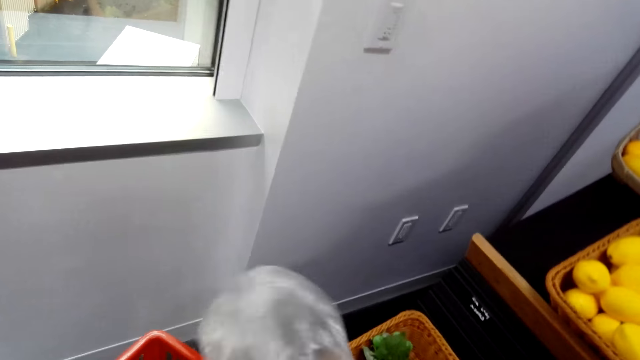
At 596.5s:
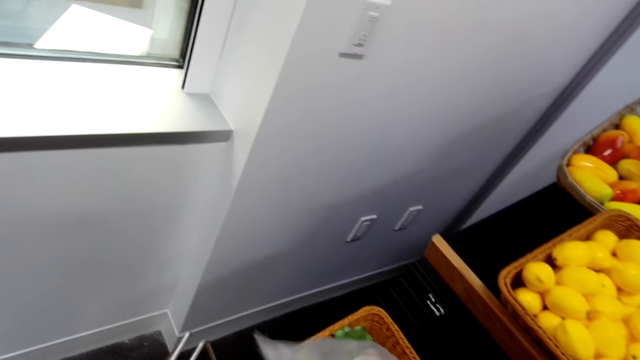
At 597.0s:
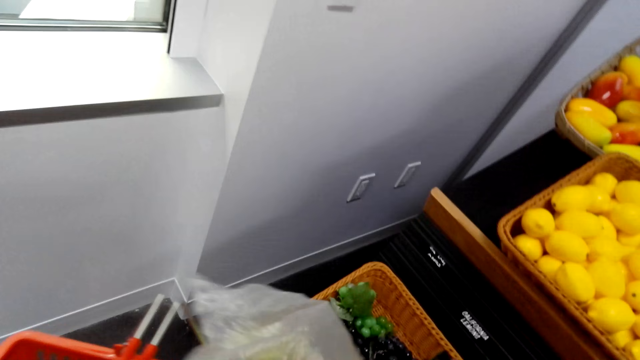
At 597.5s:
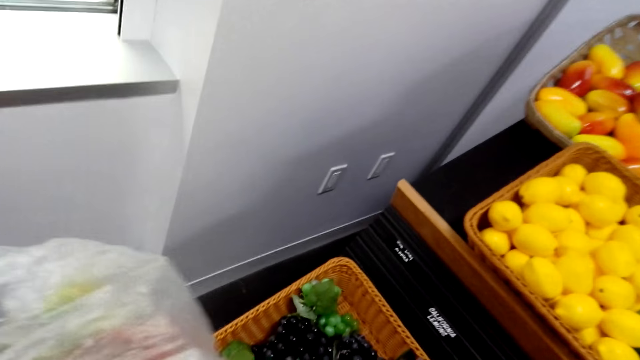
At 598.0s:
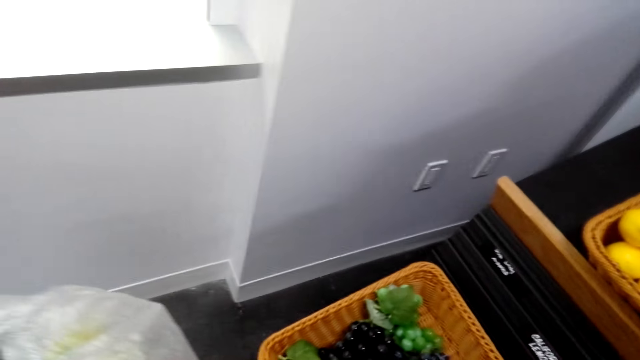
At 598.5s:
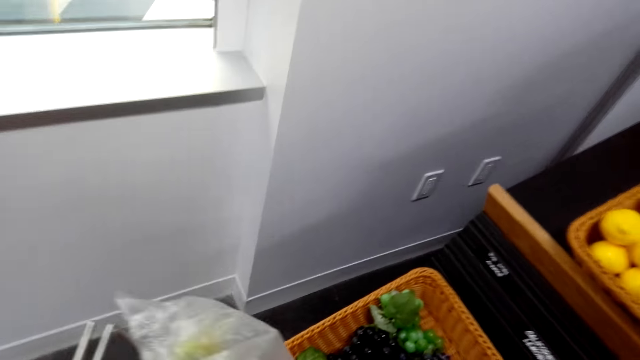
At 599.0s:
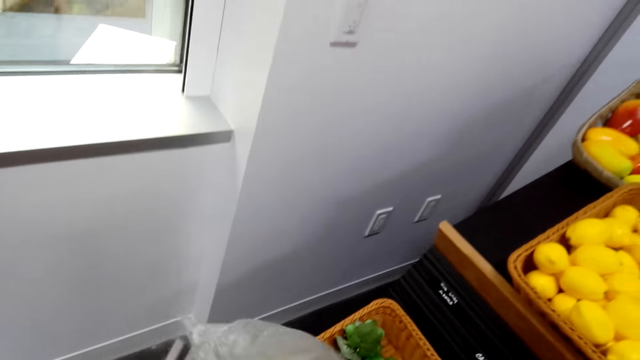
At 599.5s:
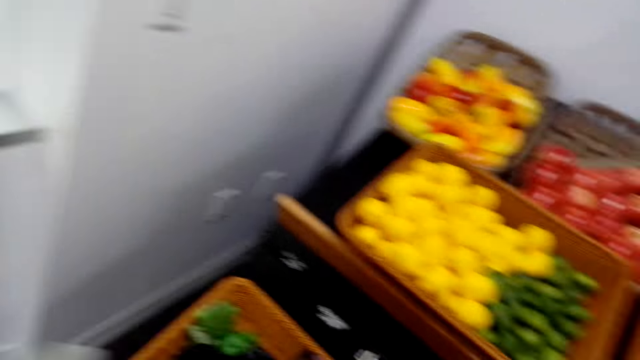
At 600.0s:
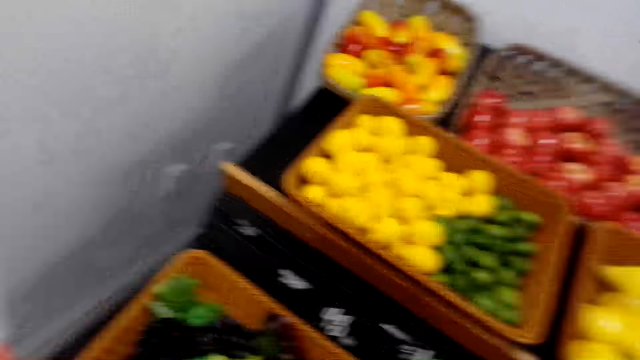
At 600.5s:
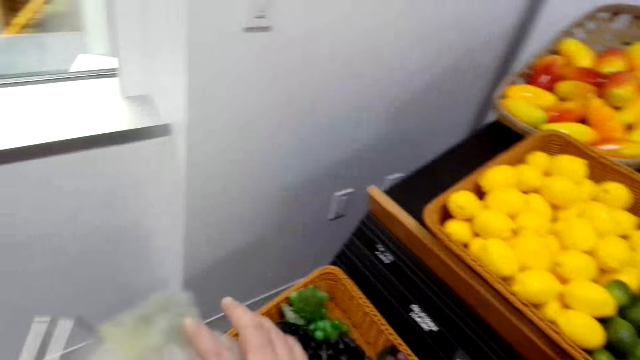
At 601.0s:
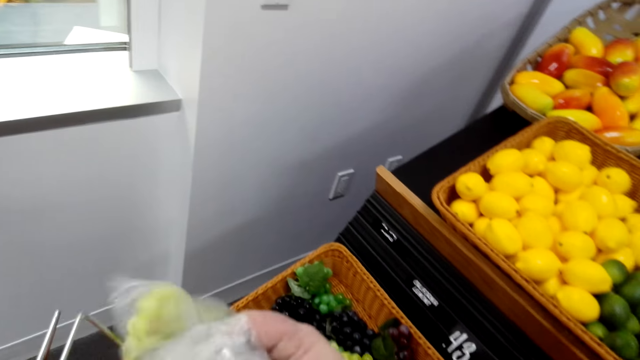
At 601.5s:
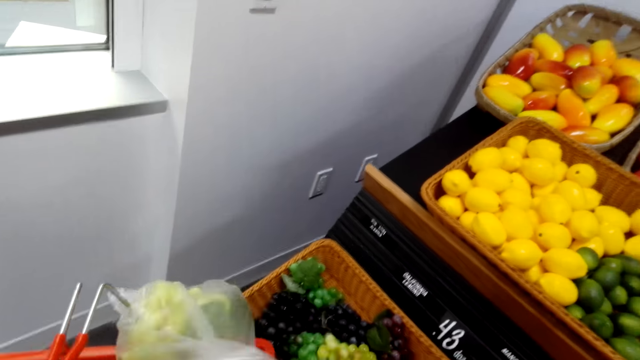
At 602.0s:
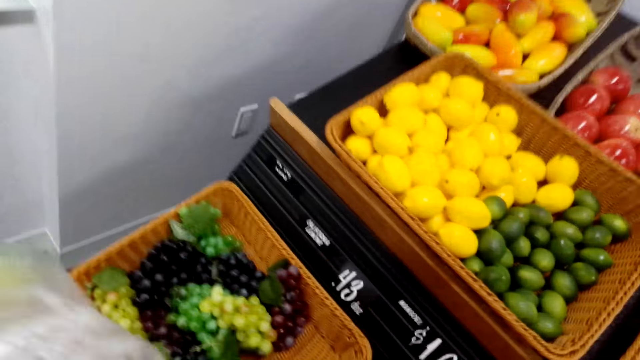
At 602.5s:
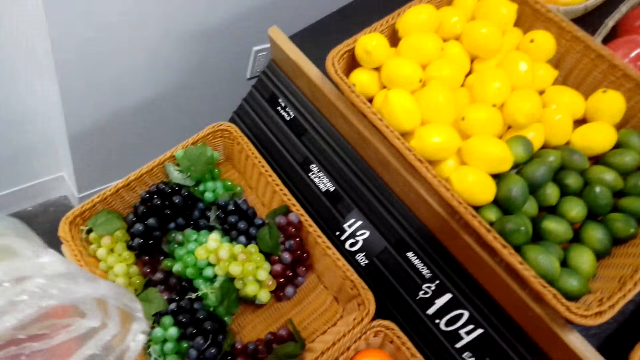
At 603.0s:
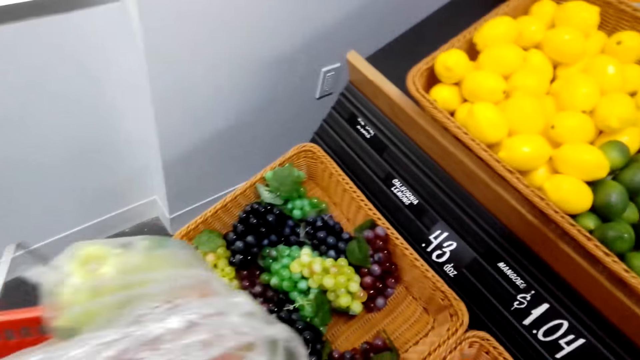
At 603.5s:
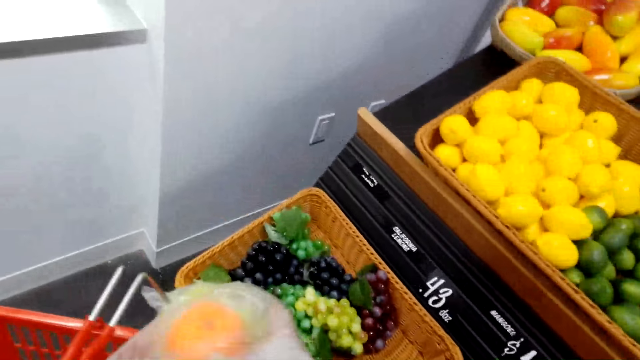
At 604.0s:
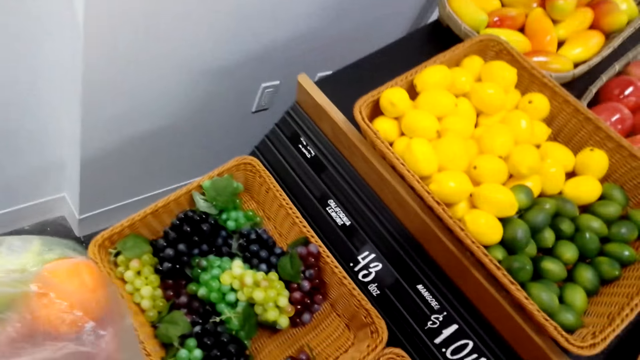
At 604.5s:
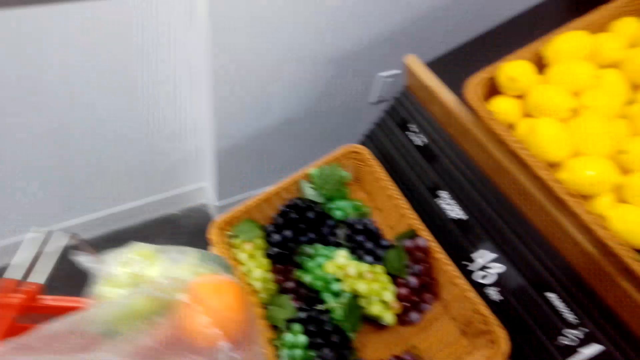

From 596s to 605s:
The camera wearer lifts the paper. They drop the paper. They open the paper.

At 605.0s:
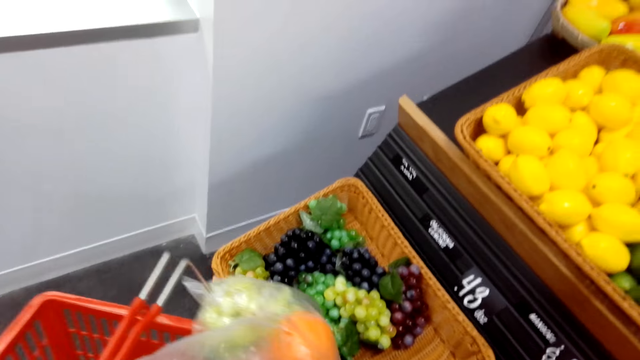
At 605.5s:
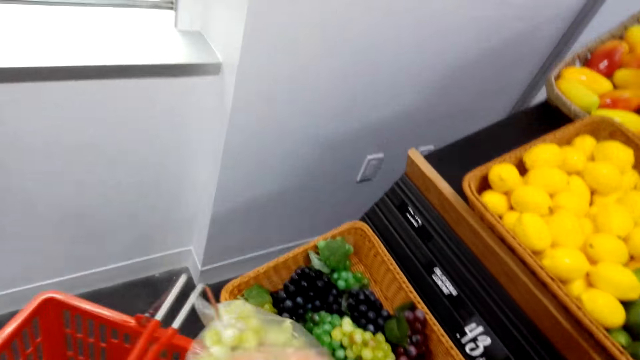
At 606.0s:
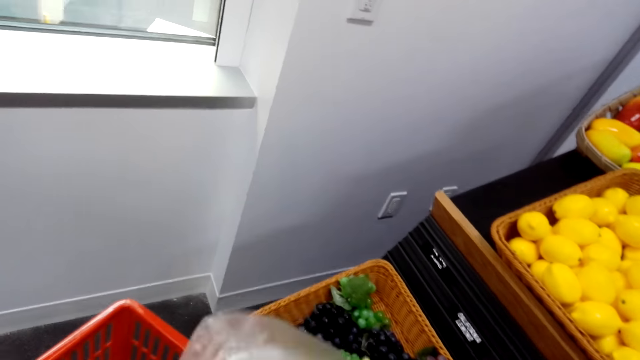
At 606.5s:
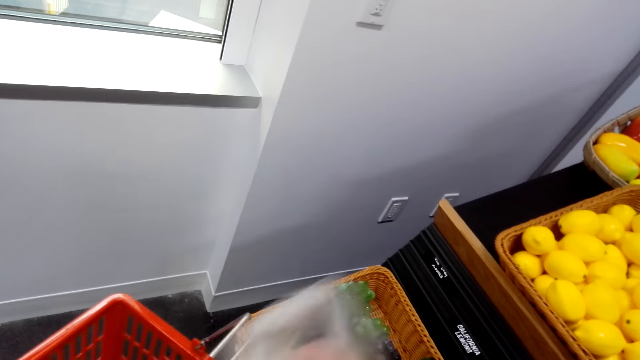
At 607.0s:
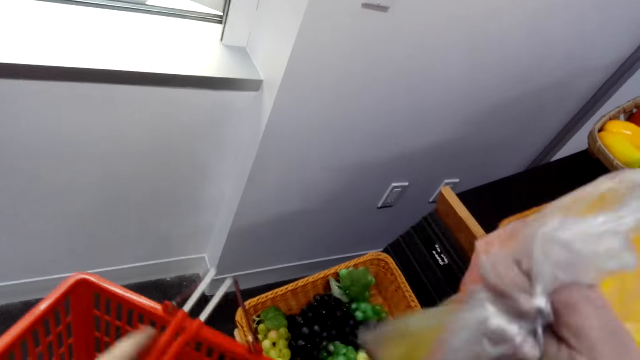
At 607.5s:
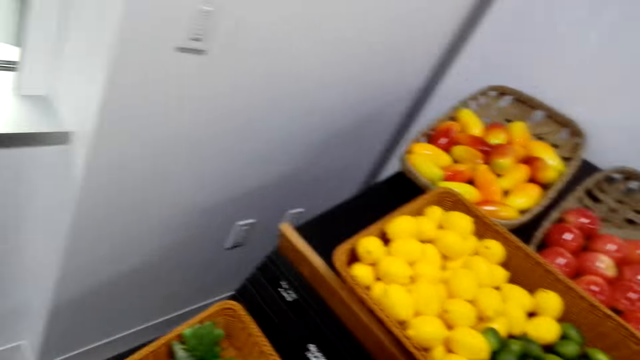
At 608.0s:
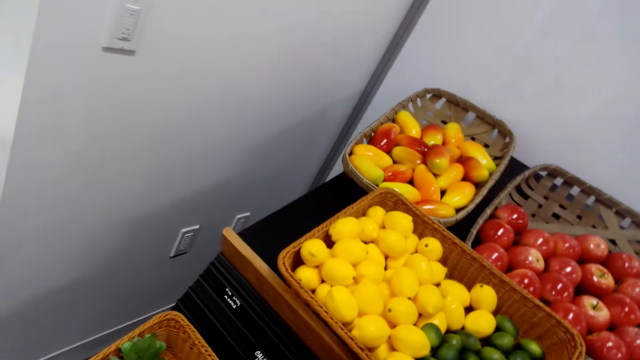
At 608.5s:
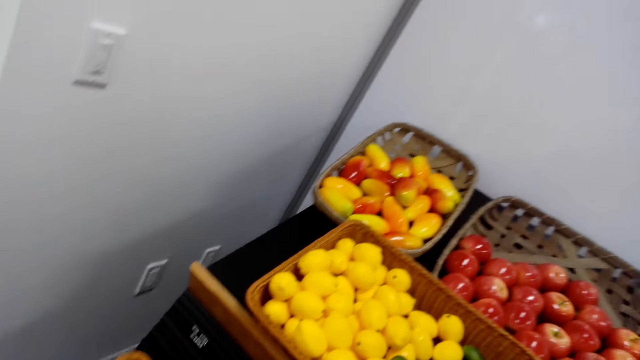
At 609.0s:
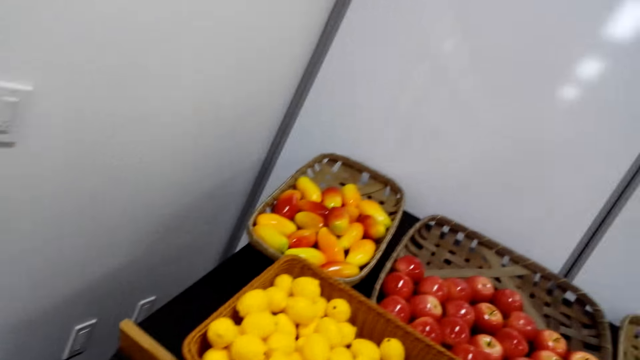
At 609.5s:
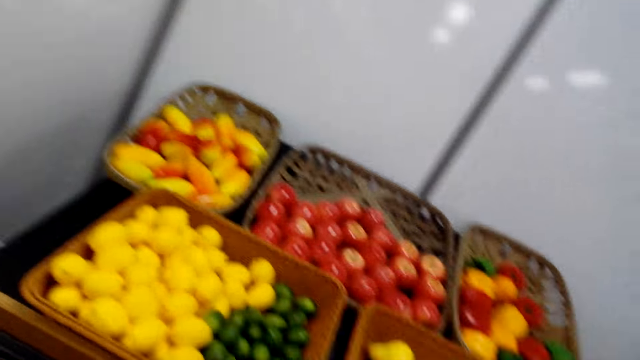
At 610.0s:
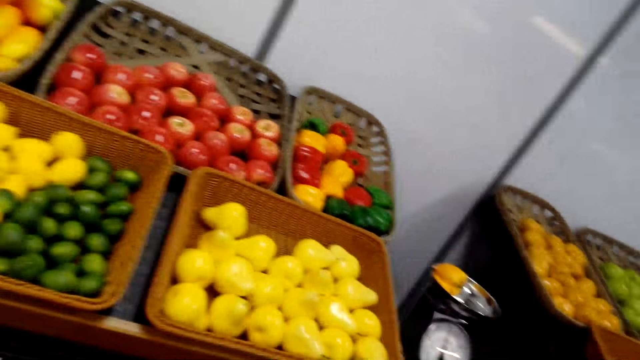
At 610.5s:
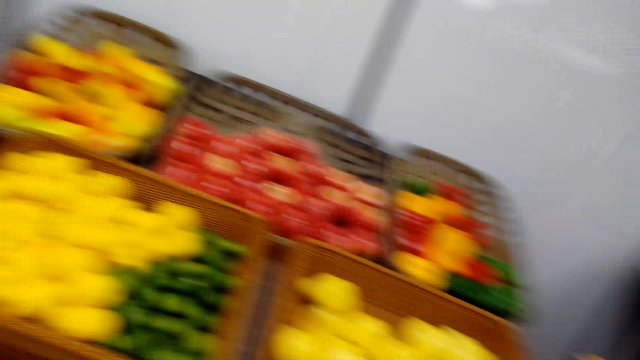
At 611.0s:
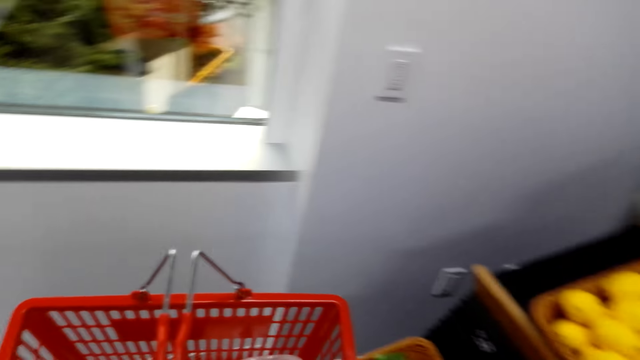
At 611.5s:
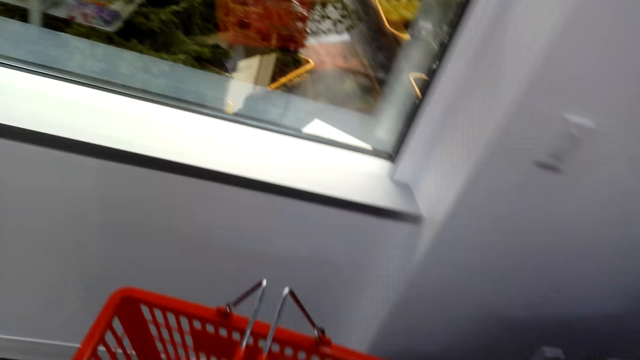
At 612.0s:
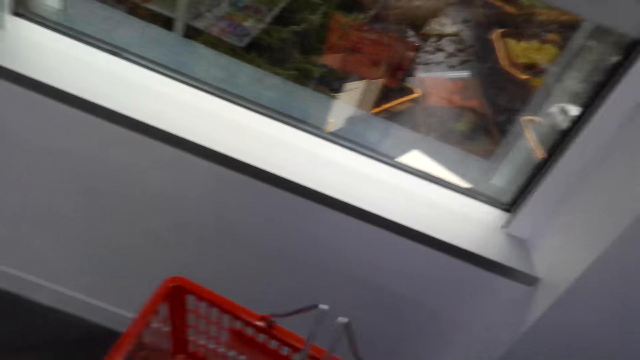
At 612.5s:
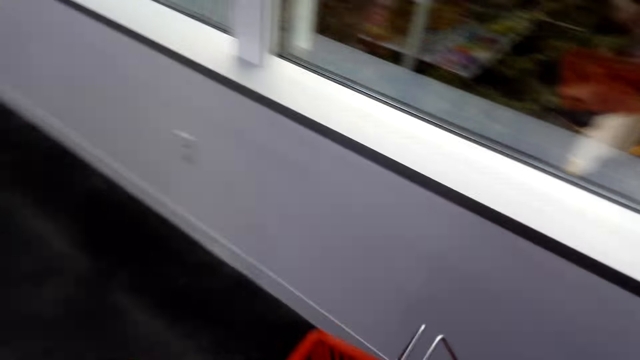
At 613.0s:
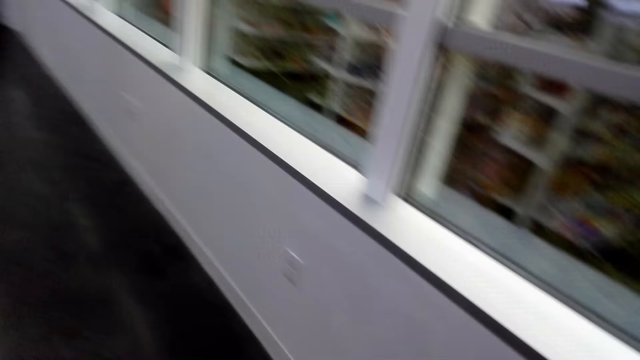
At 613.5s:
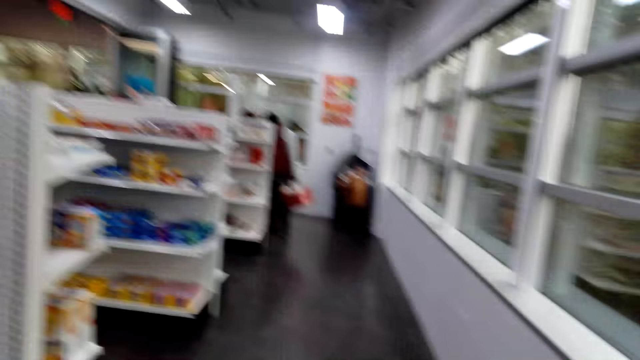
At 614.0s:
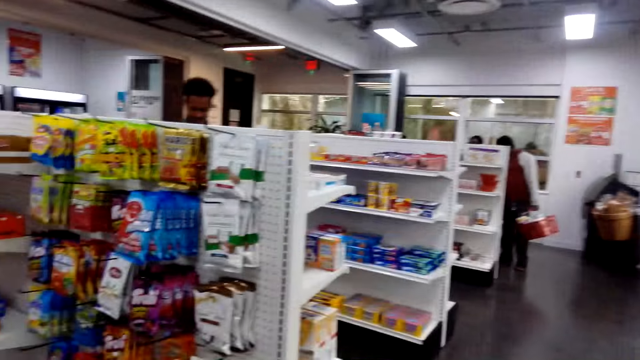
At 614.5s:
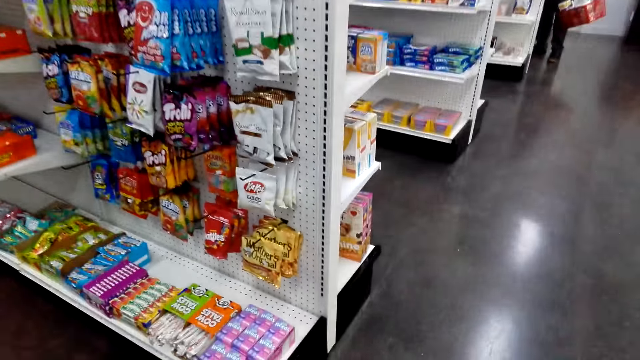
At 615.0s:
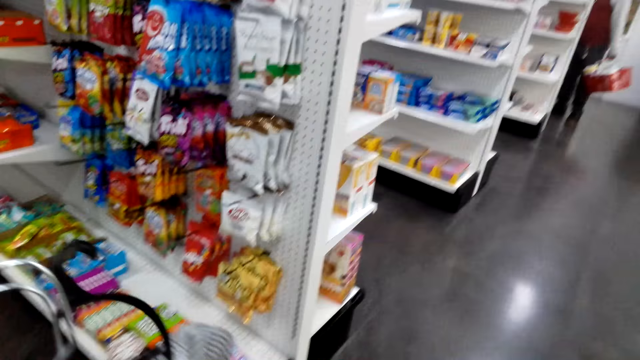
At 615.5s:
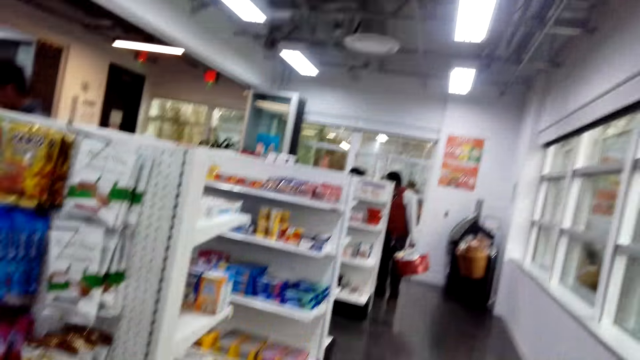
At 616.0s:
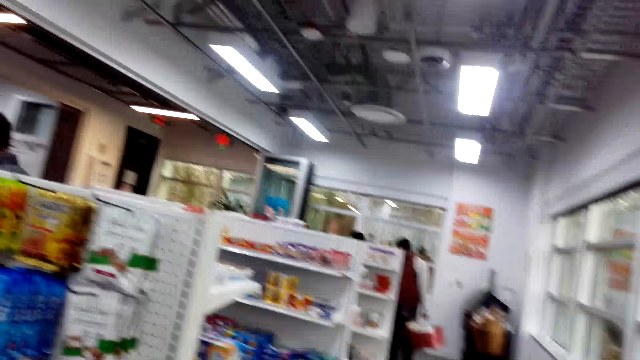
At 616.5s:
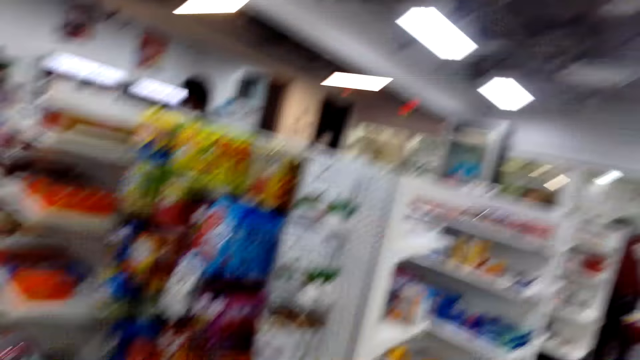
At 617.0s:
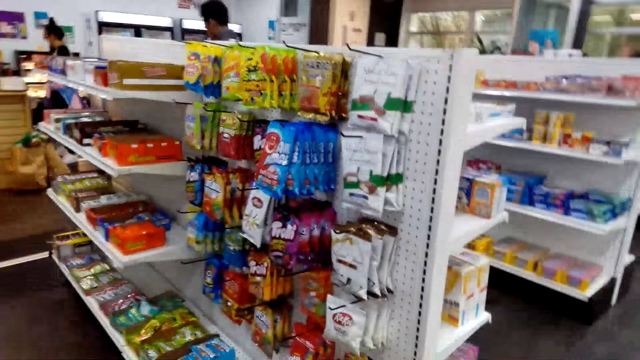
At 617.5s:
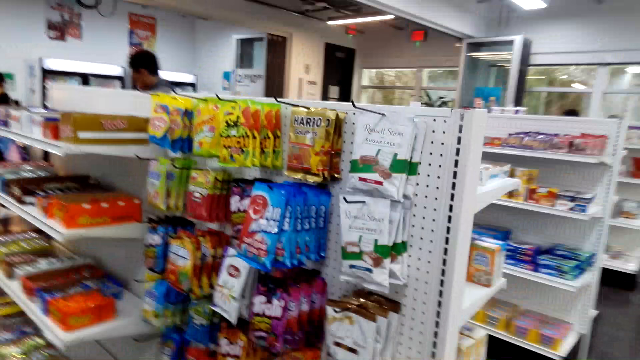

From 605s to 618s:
The camera wearer puts the fruits inside. They drop the paper. They look around. They walk around.
